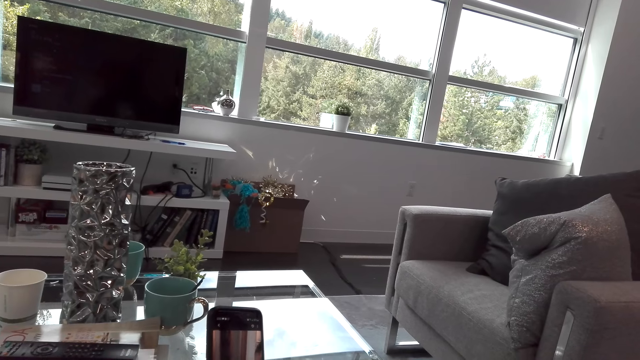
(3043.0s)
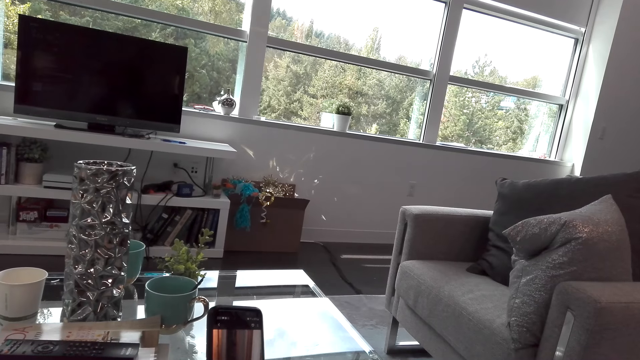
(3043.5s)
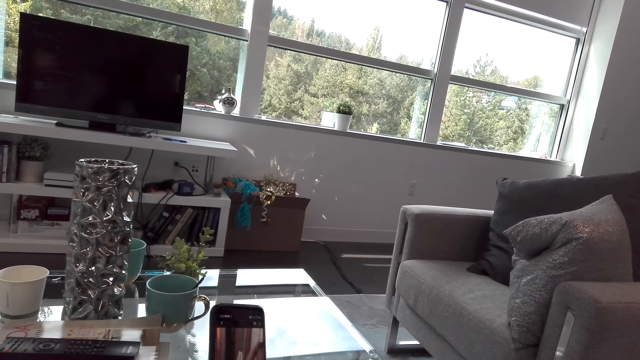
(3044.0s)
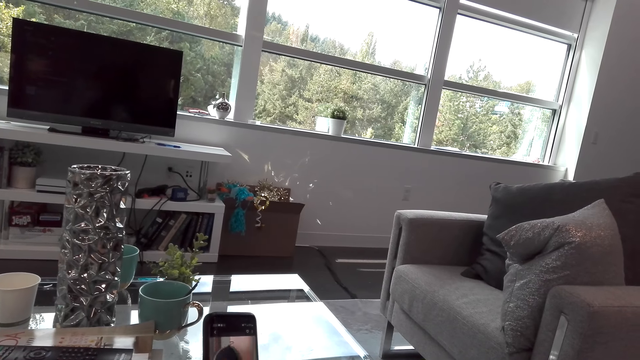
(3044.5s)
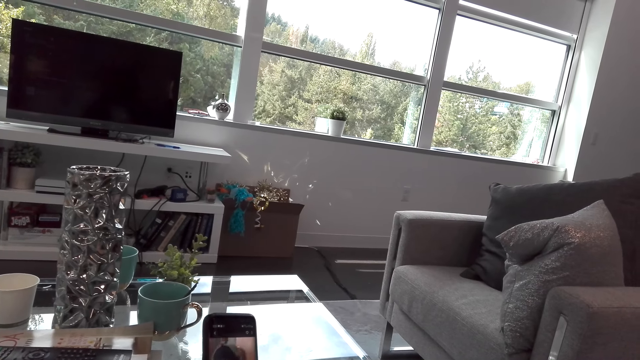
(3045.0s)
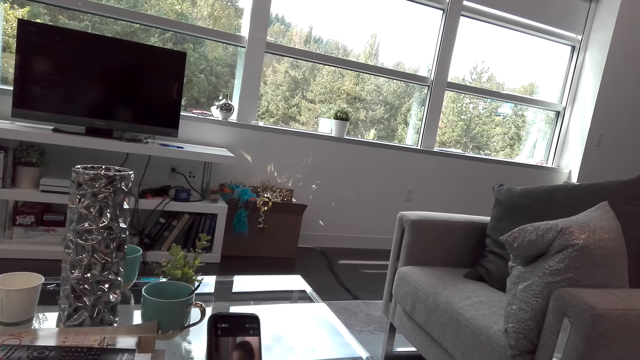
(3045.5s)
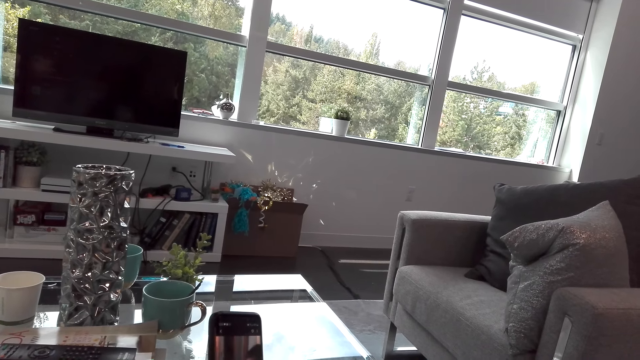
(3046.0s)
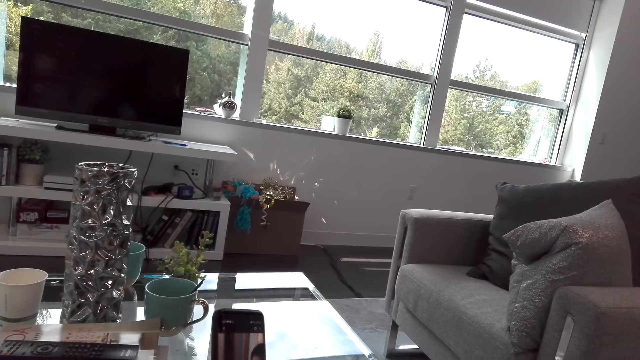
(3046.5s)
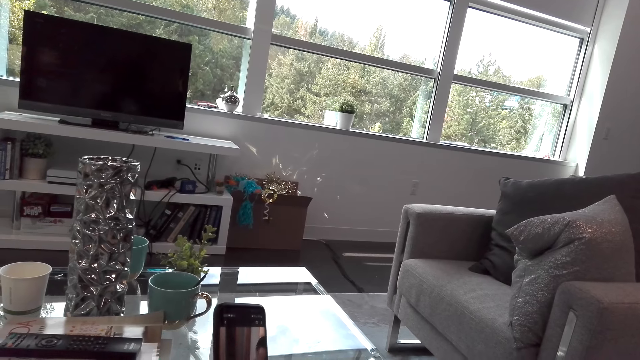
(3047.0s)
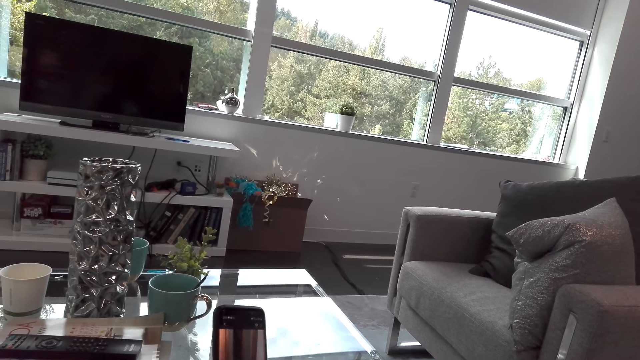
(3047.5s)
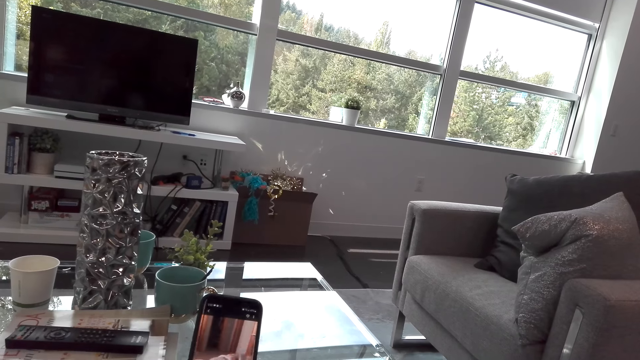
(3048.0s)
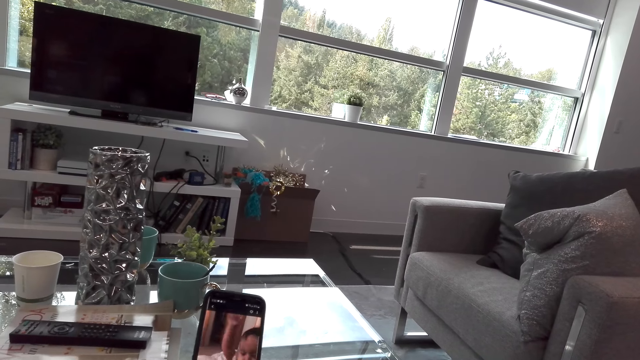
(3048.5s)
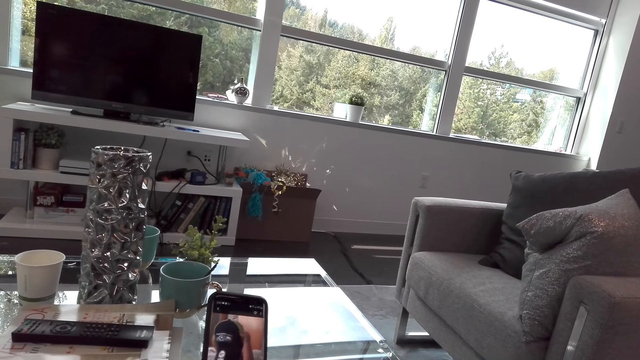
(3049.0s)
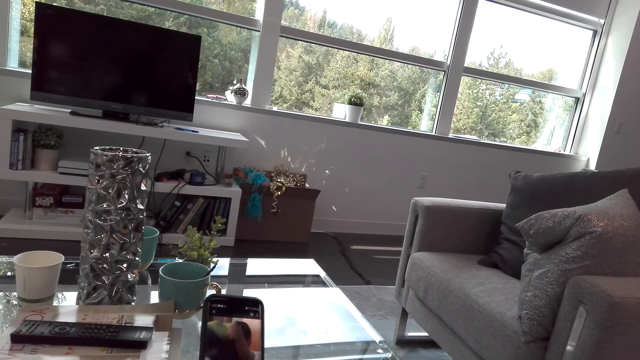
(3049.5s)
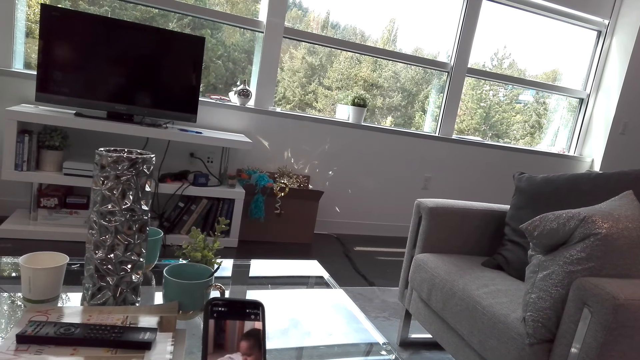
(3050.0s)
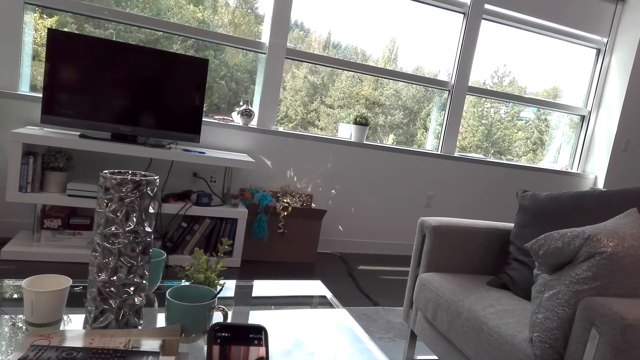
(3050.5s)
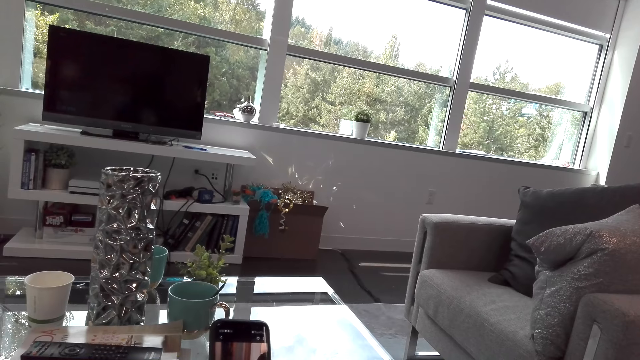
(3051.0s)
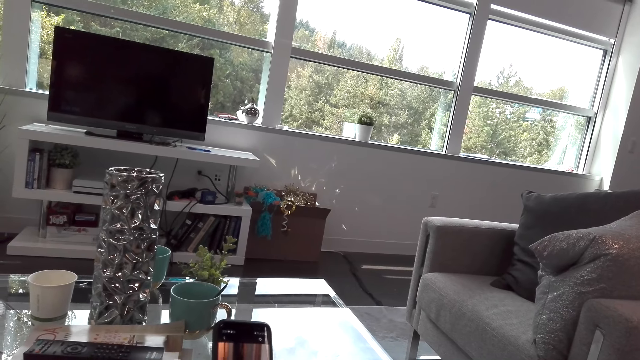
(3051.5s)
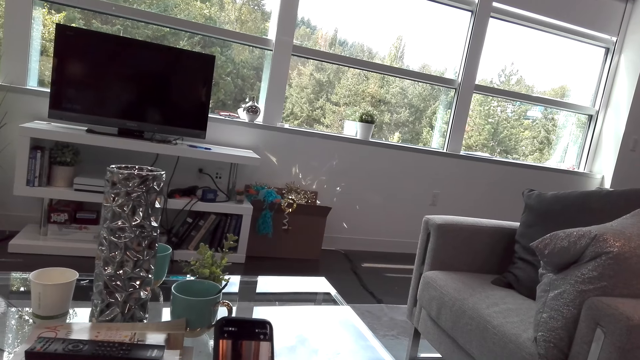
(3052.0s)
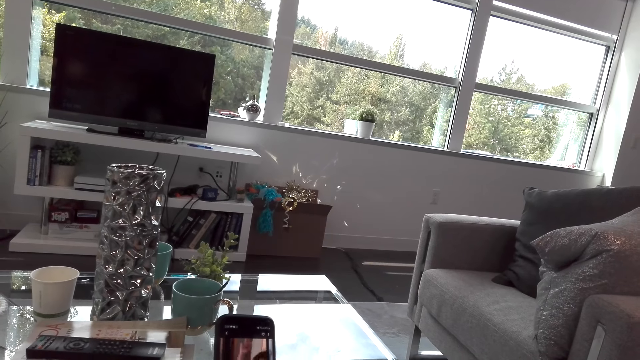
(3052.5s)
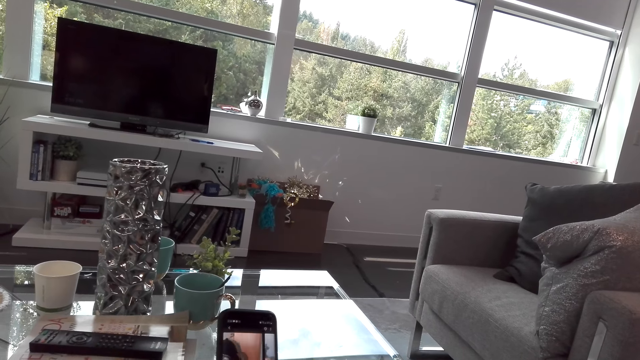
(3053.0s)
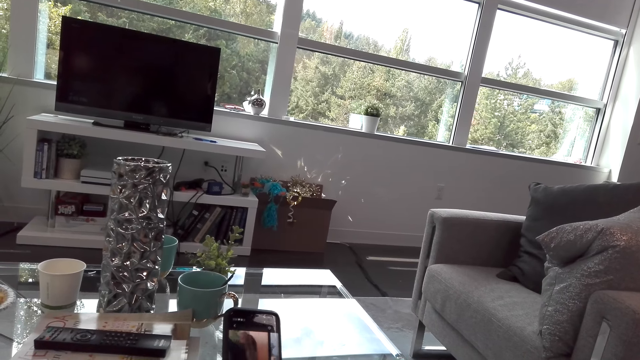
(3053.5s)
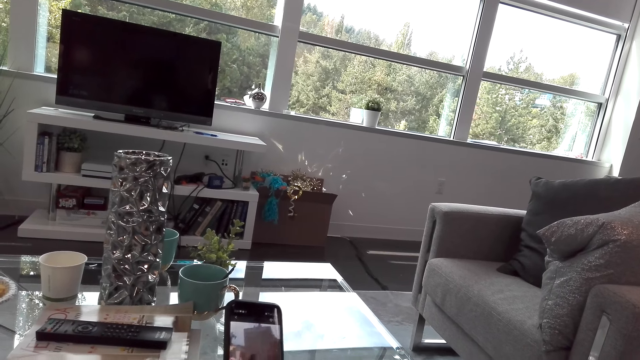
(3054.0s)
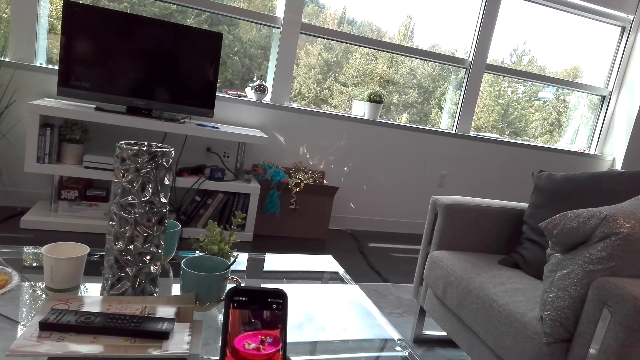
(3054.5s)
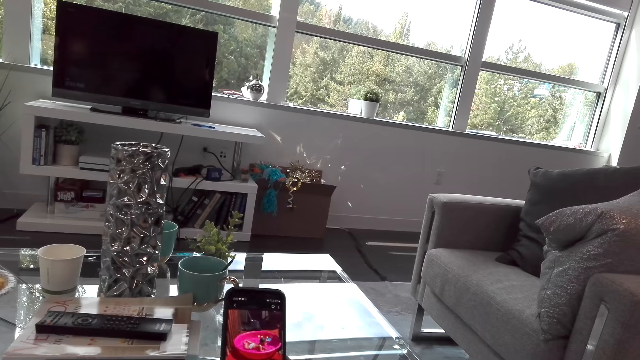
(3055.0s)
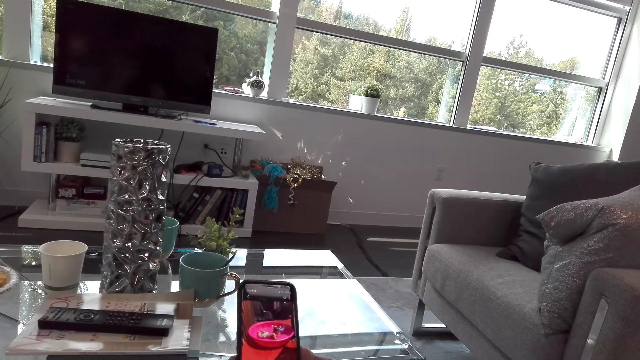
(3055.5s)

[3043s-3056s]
A lady laughs with the camera wearer. The camera wearer scrolls the phone. They watch a video with the lady. The lady speaks to the camera wearer. The camera wearer speaks to the lady. They scroll the phone.

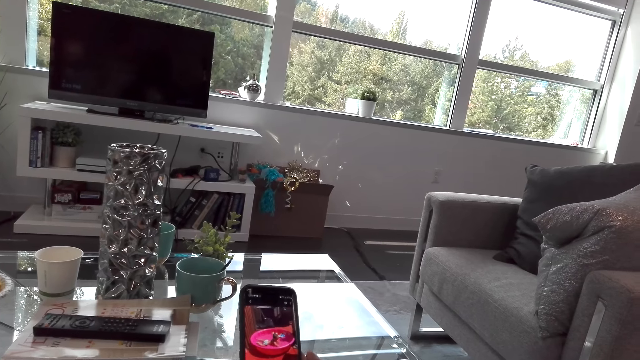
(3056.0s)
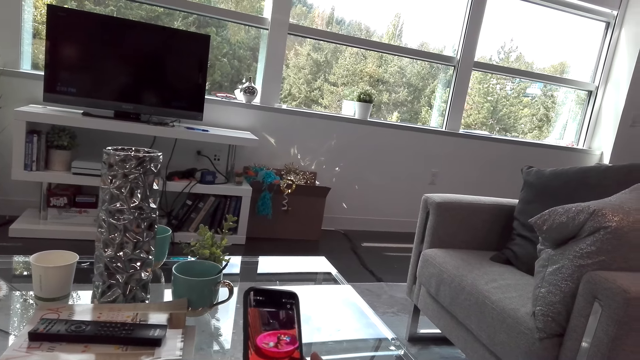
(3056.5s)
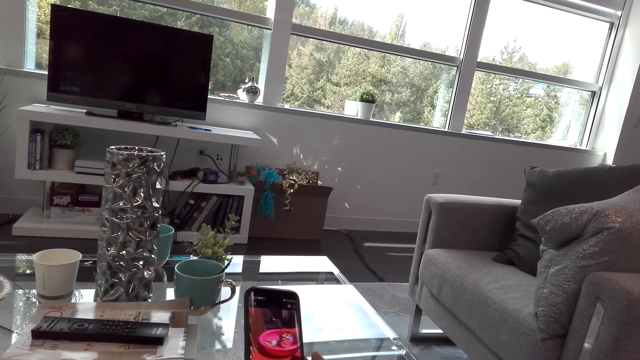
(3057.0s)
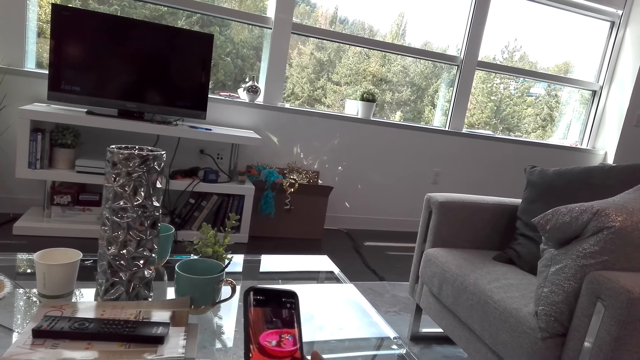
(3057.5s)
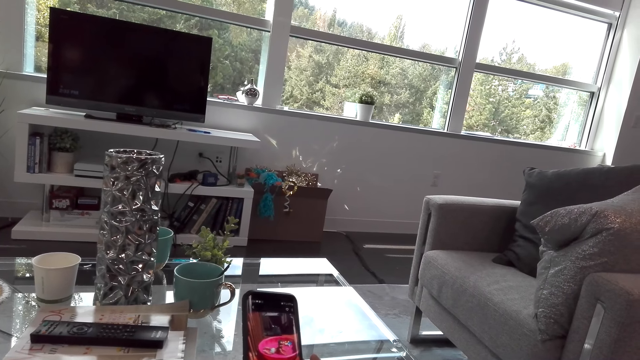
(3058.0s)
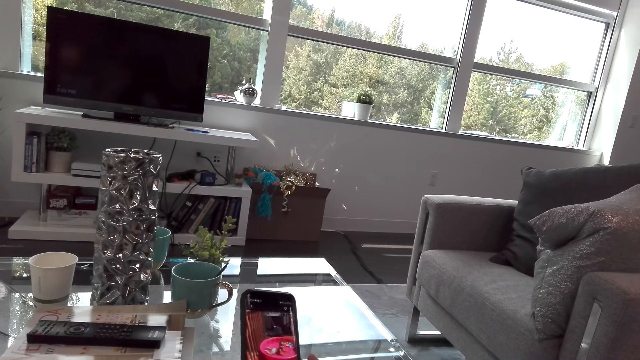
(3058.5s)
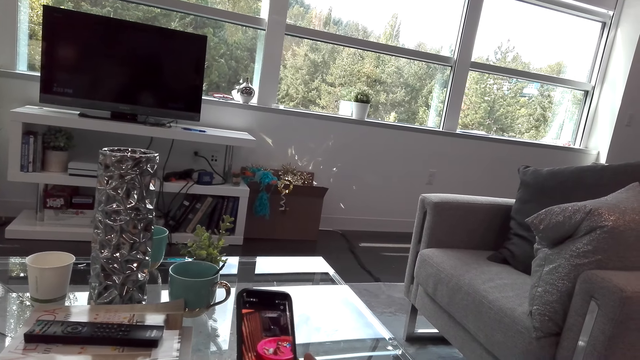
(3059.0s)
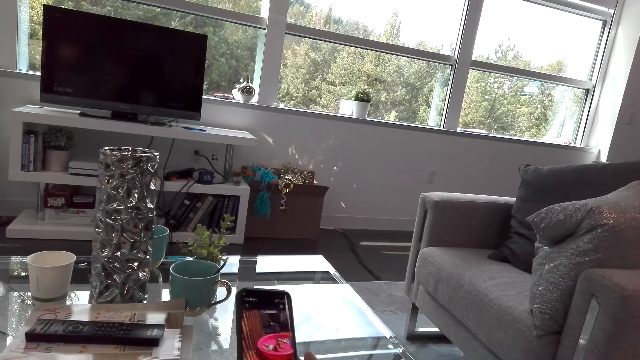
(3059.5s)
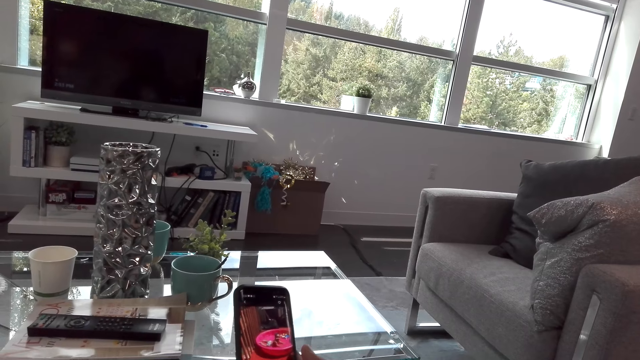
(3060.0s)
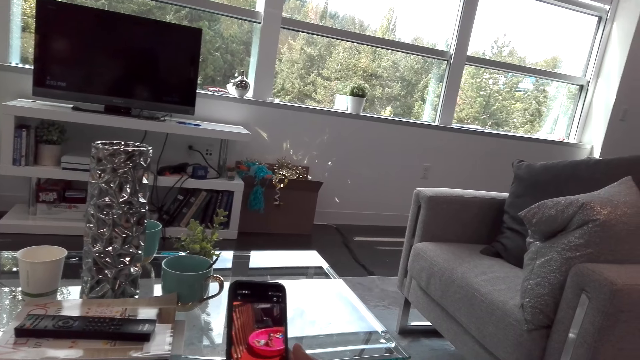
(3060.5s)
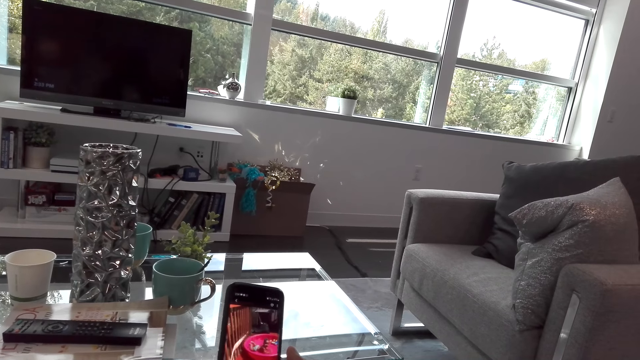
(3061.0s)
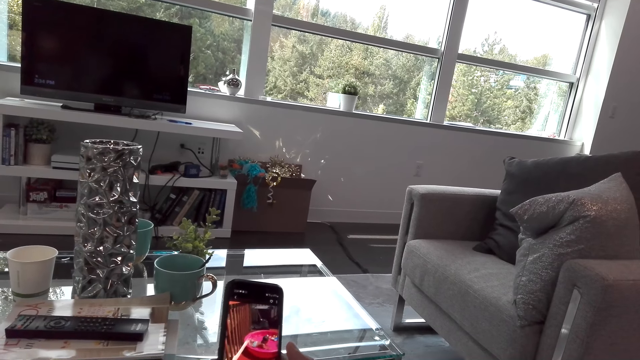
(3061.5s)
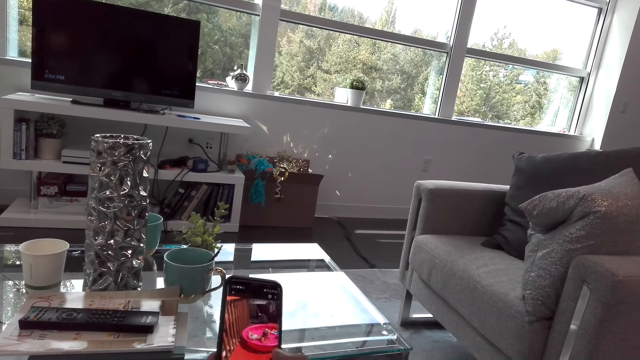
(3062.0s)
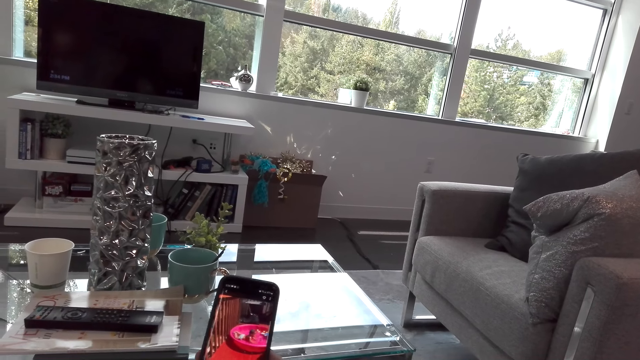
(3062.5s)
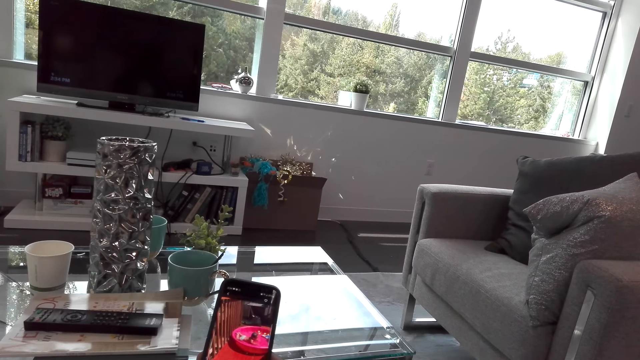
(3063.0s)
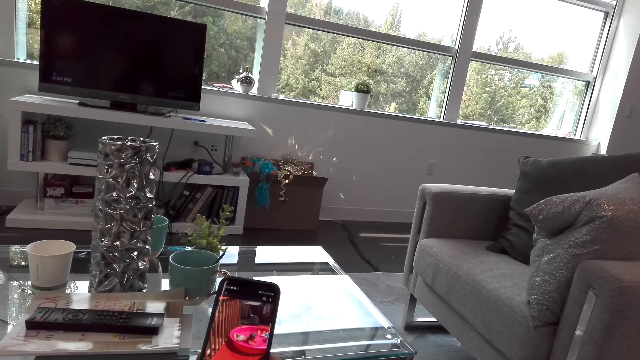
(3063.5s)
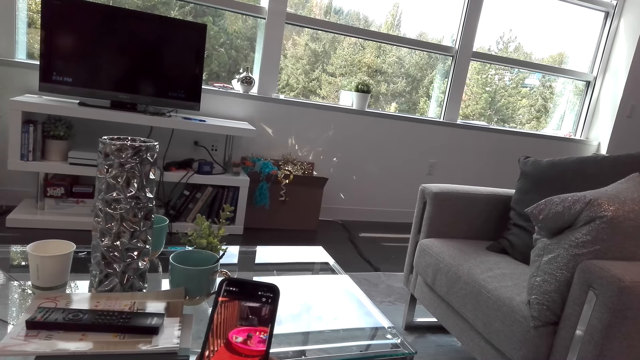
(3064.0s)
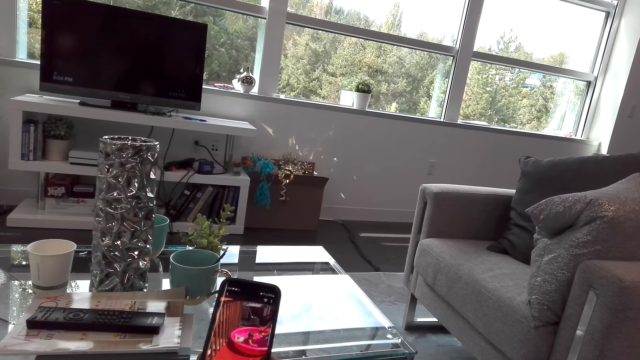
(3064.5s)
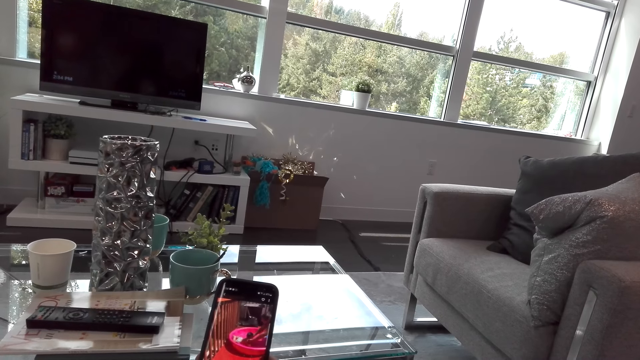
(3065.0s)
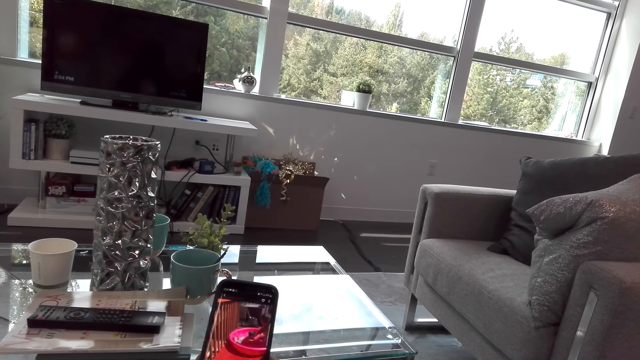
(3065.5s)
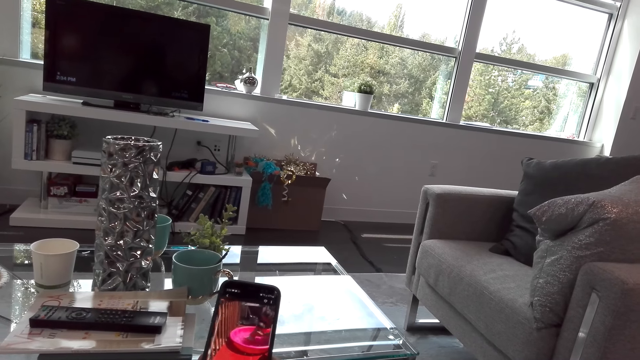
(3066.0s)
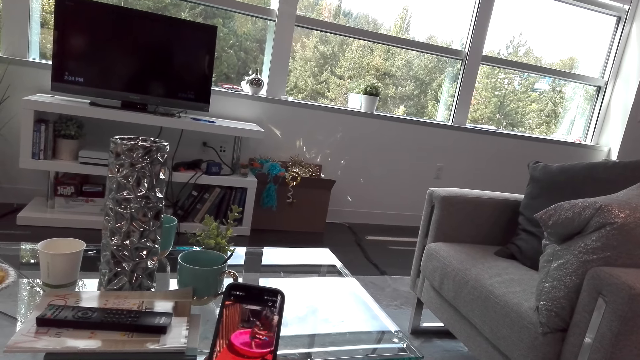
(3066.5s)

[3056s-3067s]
A lady speaks to the camera wearer. The camera wearer watches a video with the lady.
